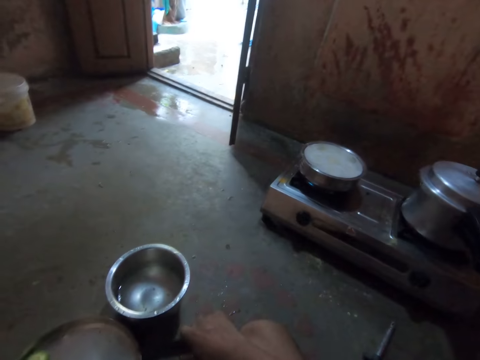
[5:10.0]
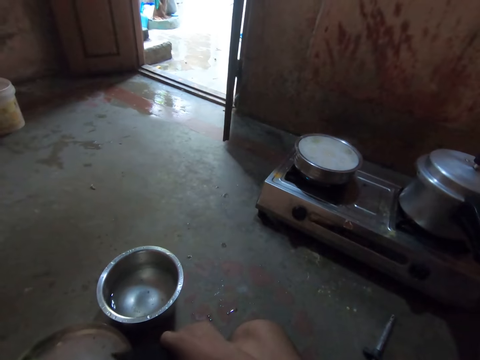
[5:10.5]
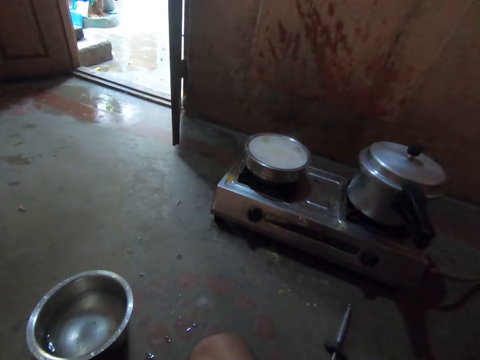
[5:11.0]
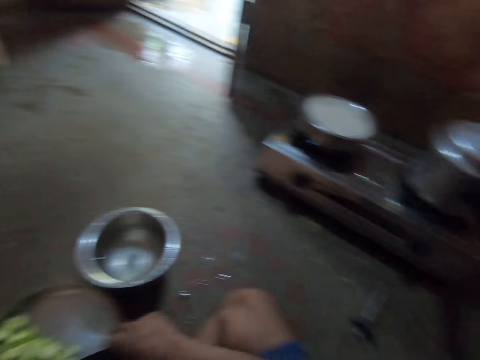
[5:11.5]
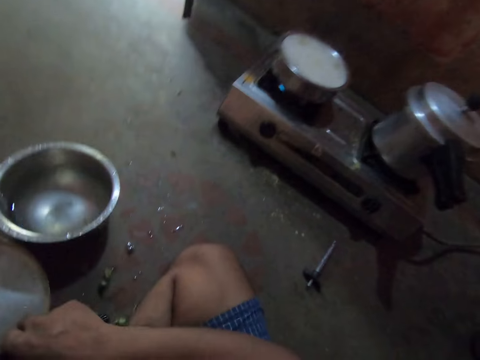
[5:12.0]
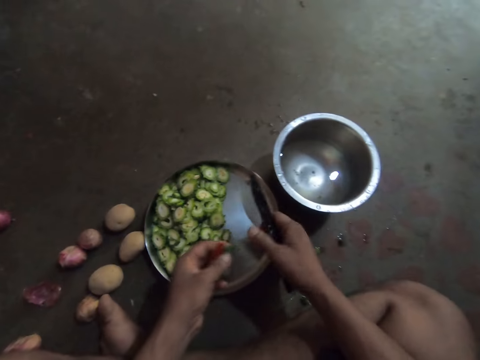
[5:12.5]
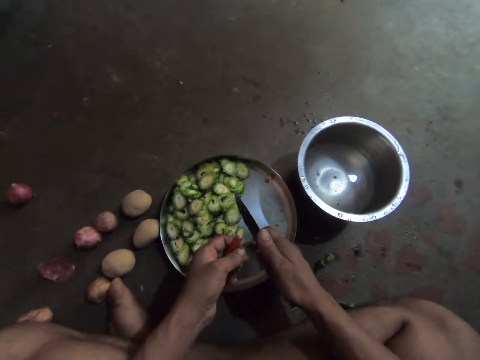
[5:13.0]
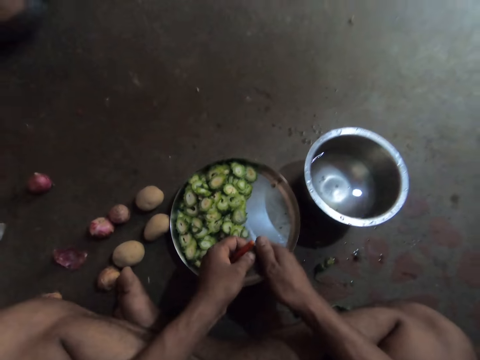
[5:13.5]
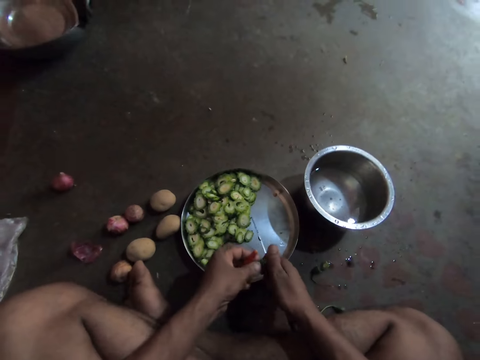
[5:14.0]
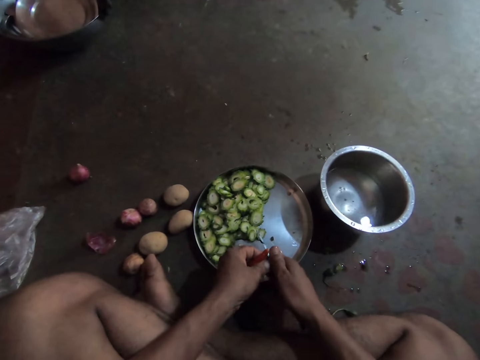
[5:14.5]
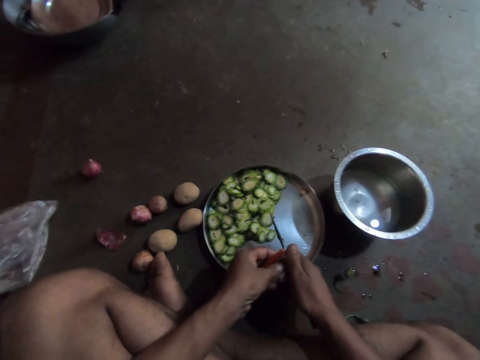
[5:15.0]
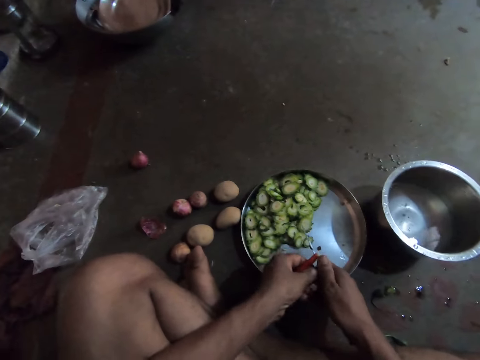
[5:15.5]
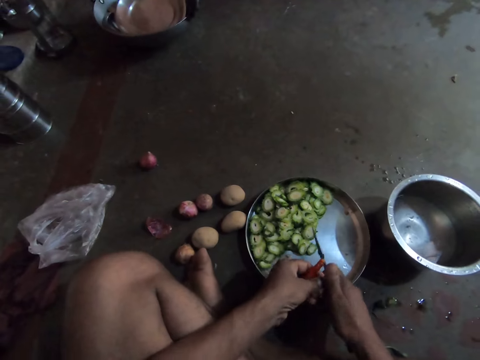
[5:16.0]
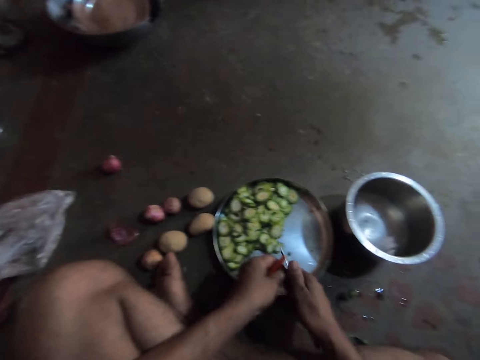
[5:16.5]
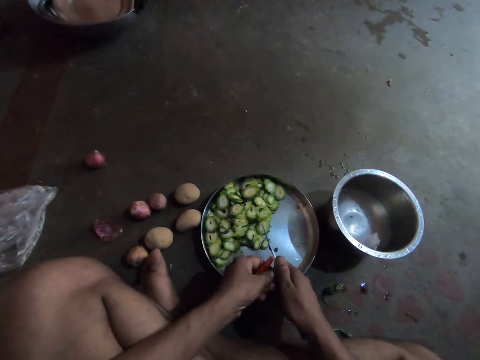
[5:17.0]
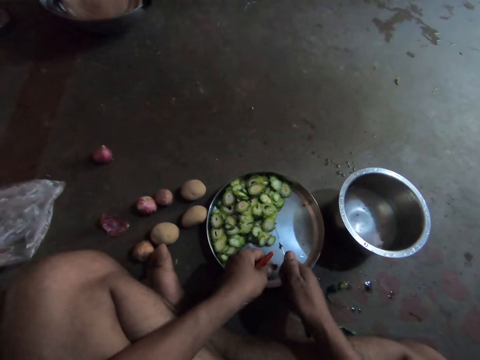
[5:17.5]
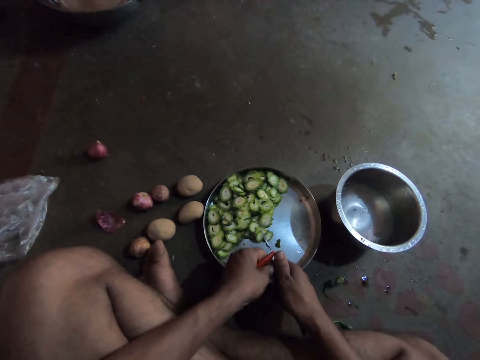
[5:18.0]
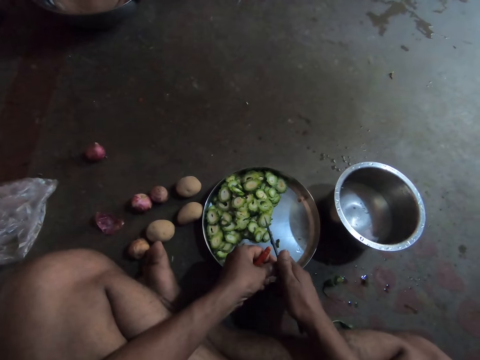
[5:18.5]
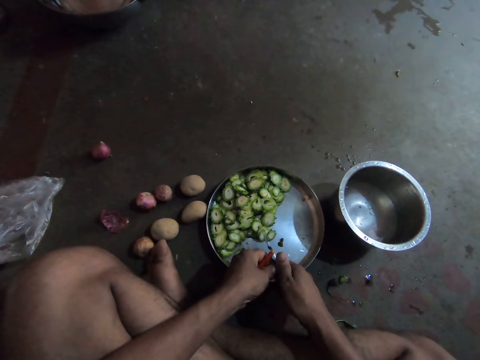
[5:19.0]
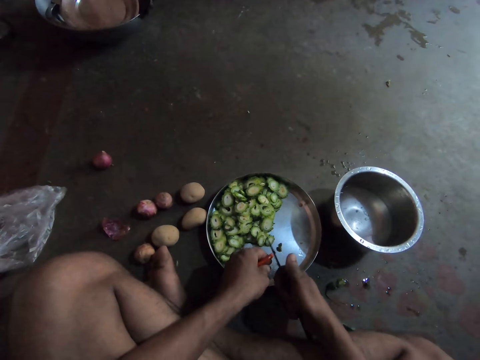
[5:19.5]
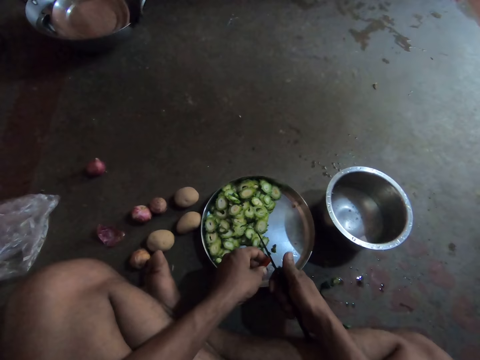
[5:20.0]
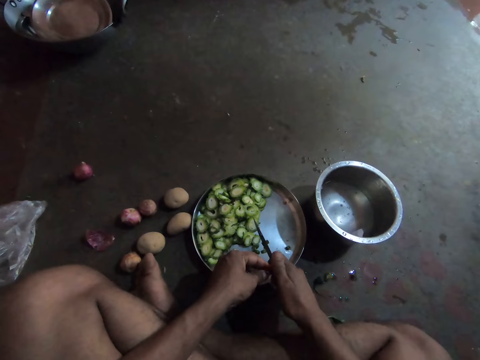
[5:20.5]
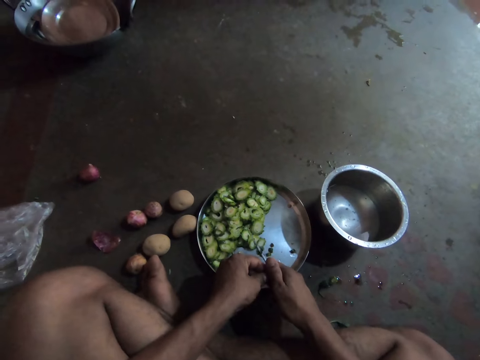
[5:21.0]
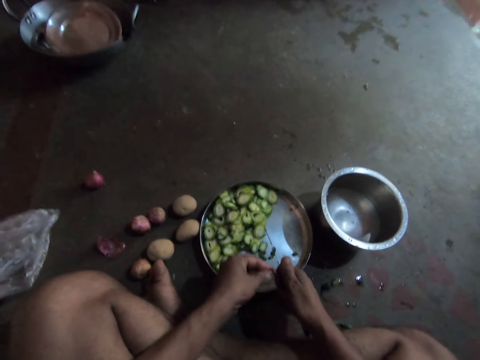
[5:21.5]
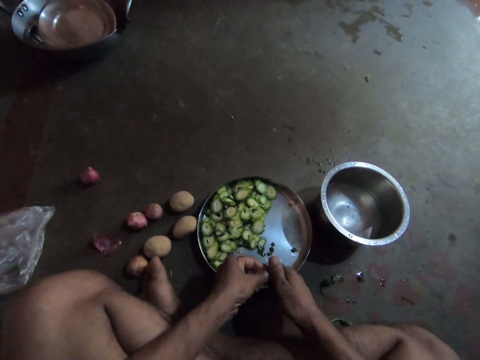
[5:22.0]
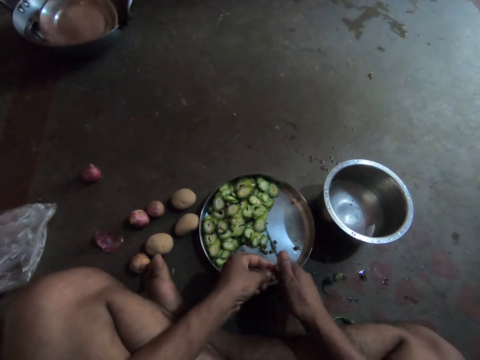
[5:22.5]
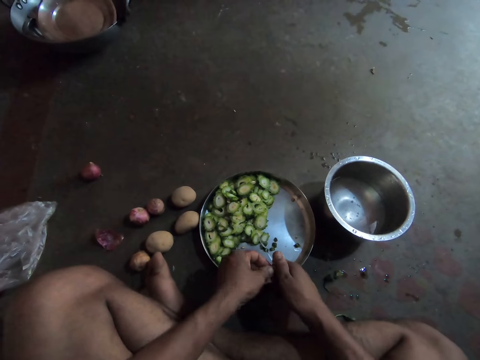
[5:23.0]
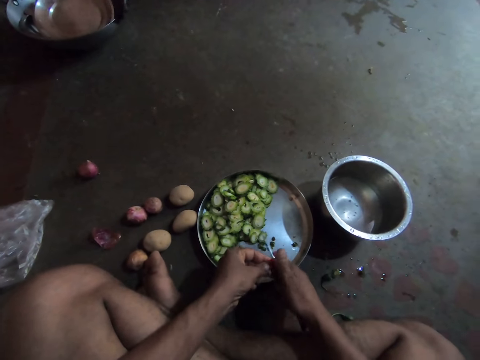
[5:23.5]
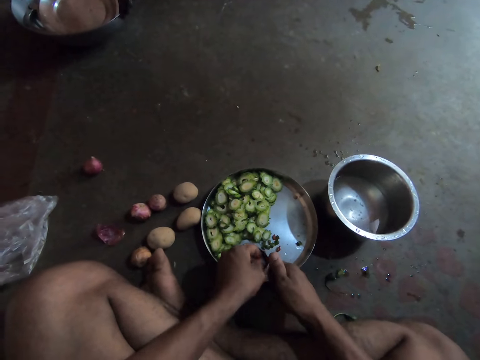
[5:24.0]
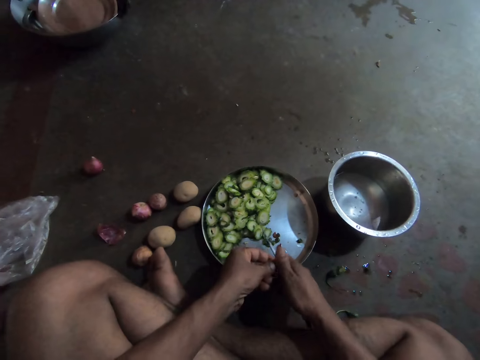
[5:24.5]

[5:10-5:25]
The camera wearer cuts chilly.

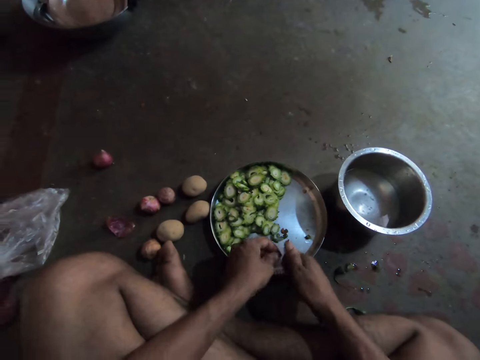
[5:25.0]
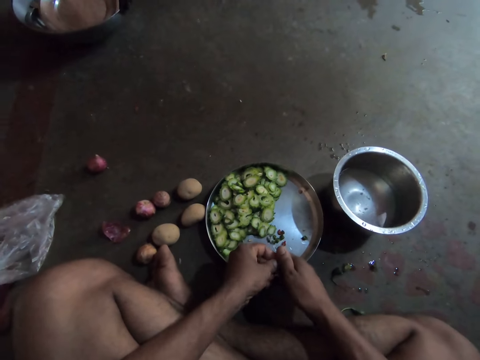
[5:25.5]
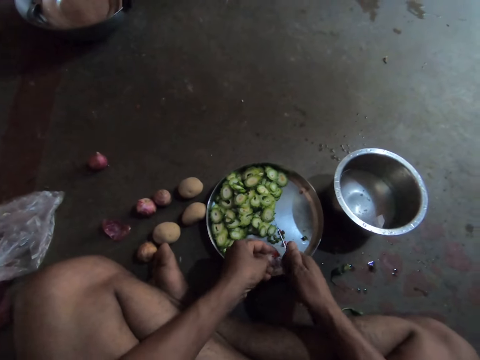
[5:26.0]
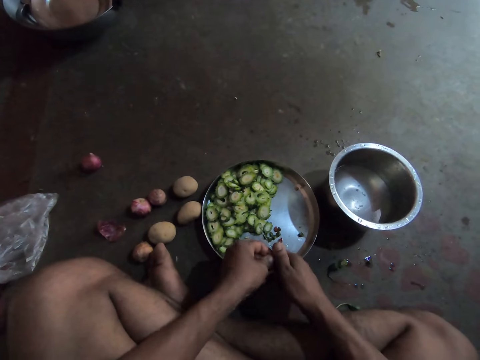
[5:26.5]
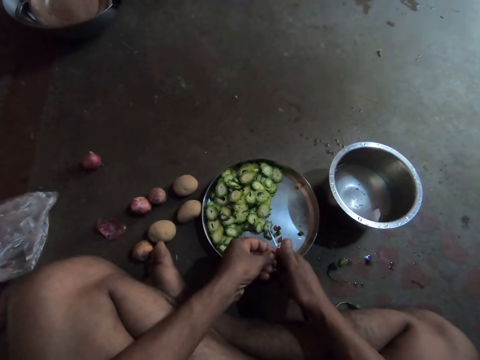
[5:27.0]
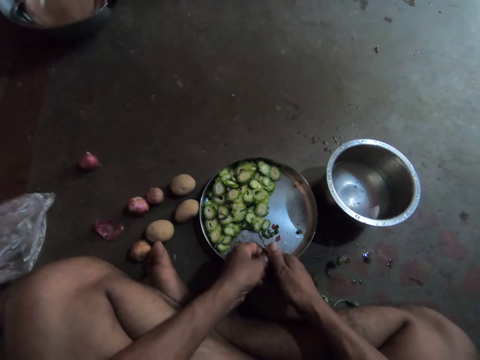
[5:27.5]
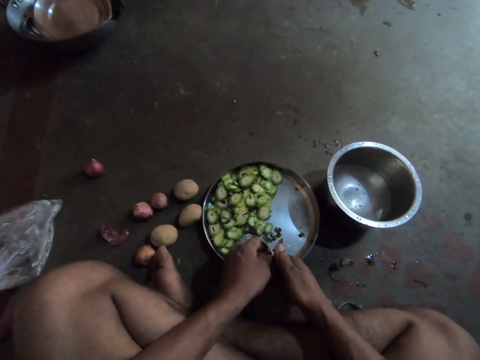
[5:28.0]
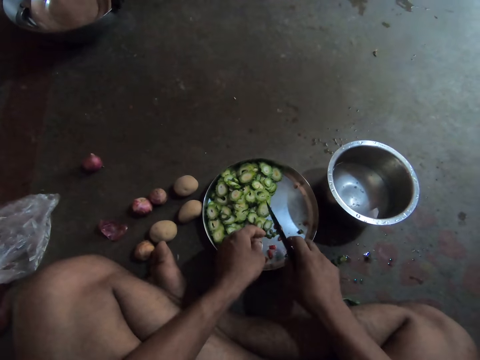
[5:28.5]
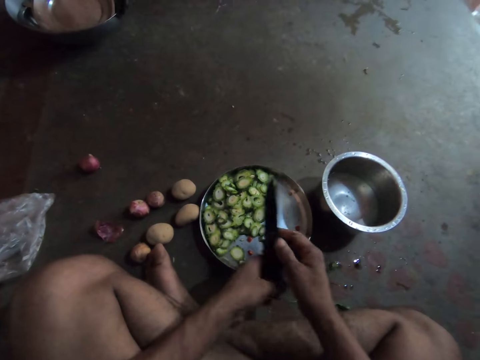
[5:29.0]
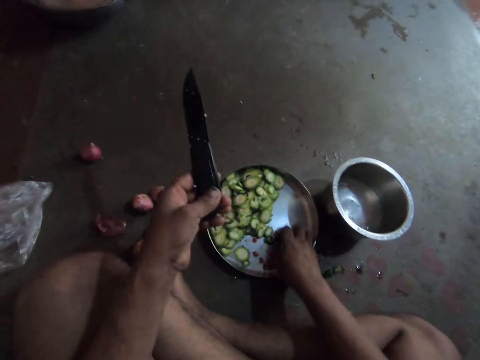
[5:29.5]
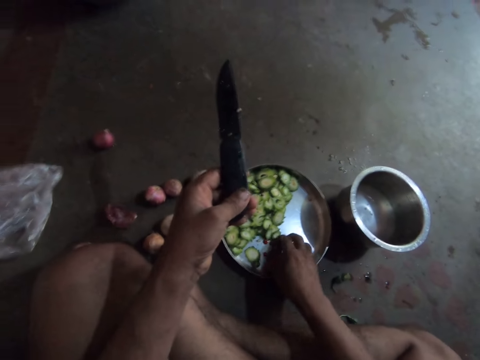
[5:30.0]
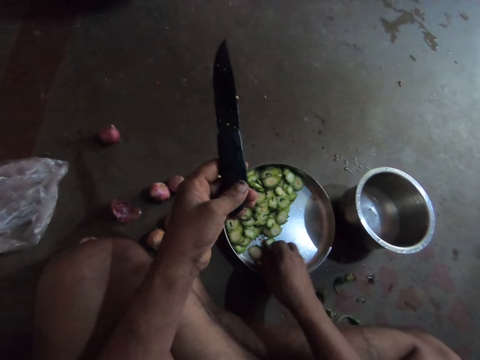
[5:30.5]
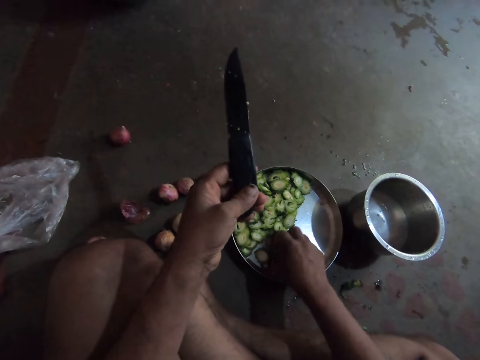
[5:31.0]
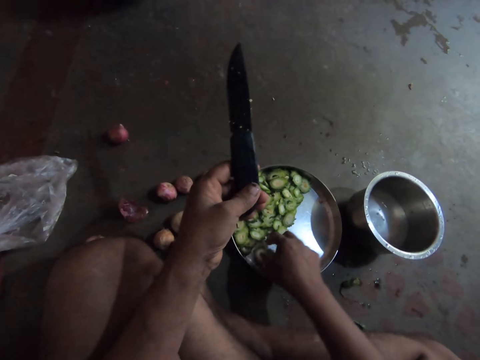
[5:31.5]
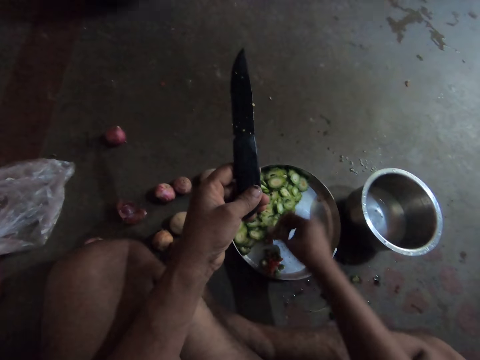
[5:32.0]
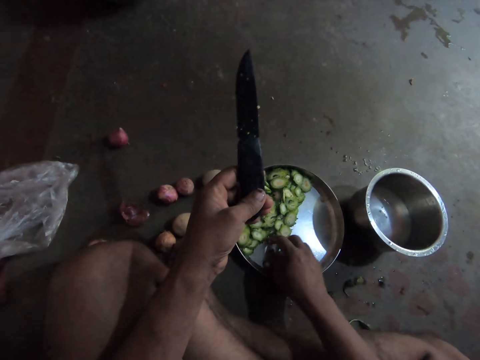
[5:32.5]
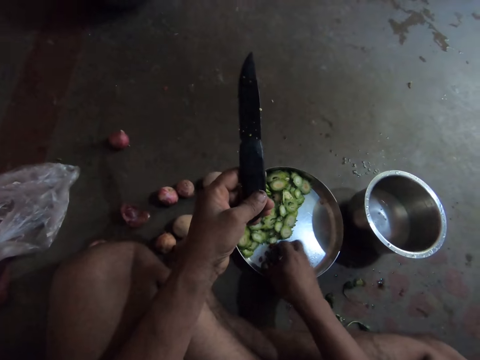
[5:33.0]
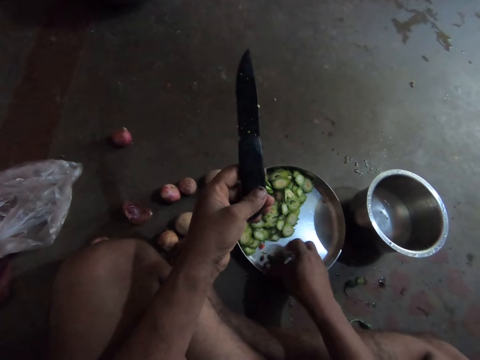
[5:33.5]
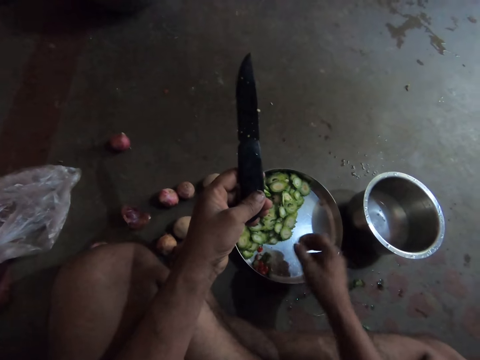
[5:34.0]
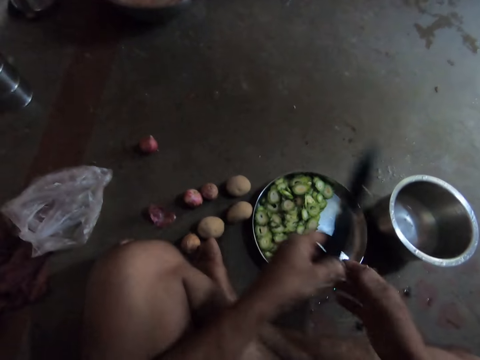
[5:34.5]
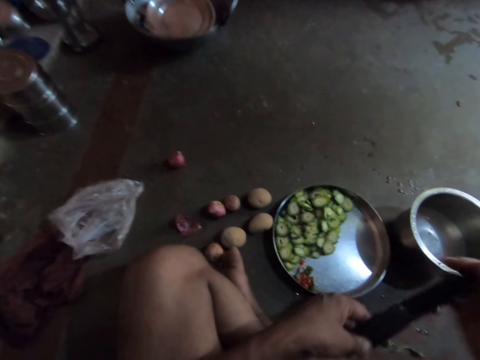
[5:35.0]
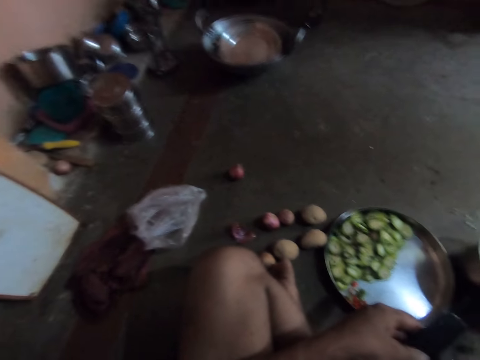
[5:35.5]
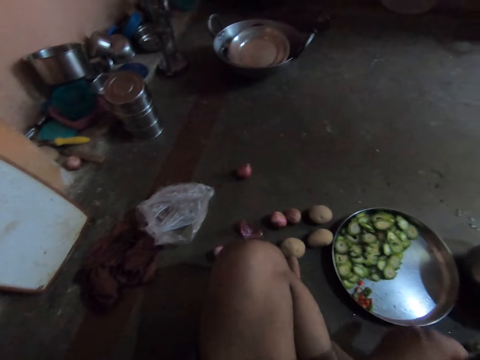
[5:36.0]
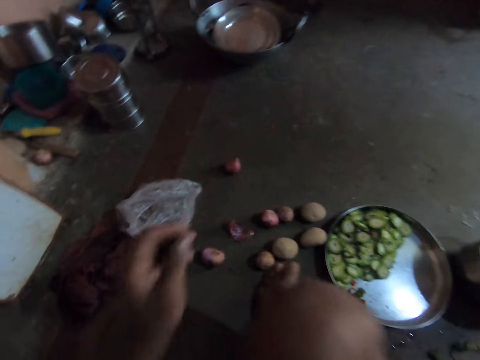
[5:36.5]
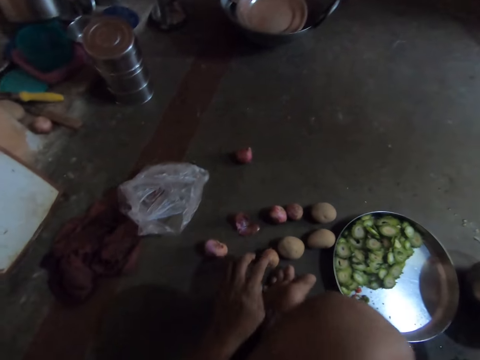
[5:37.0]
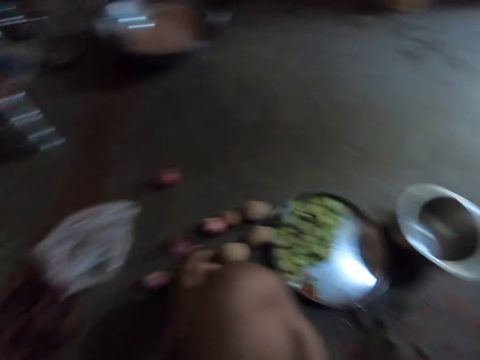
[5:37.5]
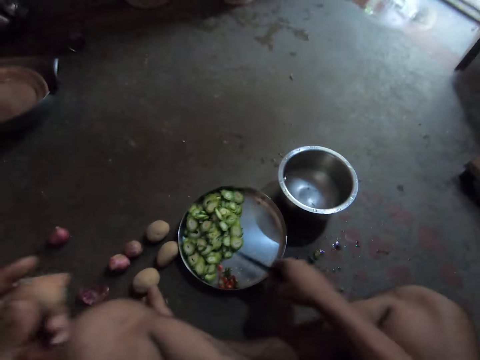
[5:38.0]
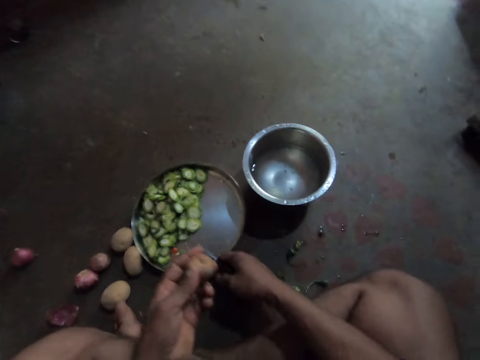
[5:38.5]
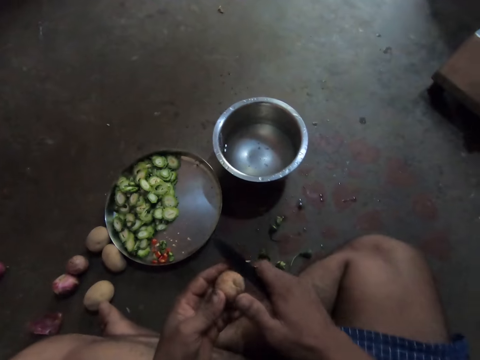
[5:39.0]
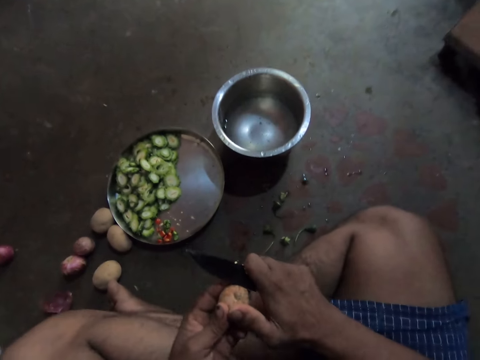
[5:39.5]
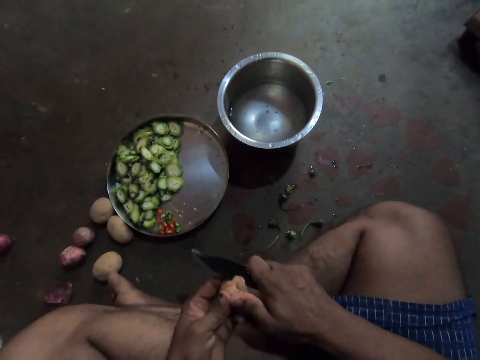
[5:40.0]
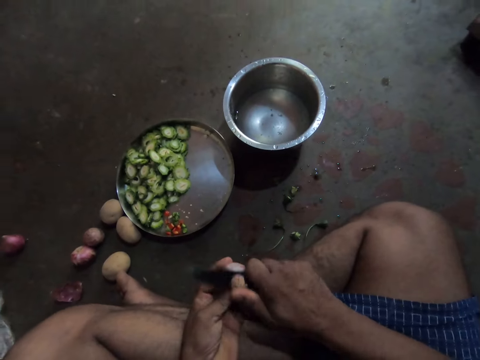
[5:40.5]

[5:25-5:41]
The camera wearer gathers chilly. They push the spices on the tray. They wipe the knife. They take an onion. They push the tray. They peel the onion.
